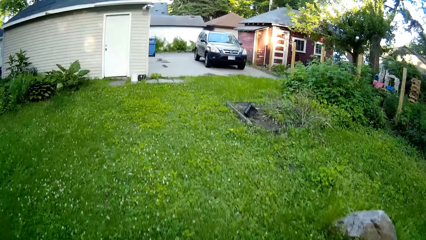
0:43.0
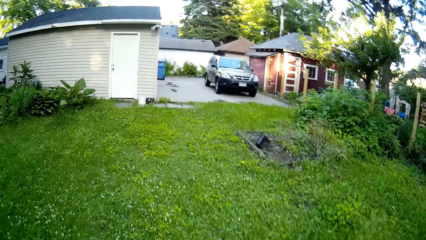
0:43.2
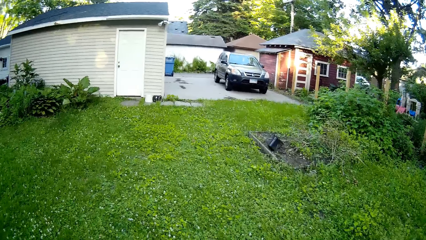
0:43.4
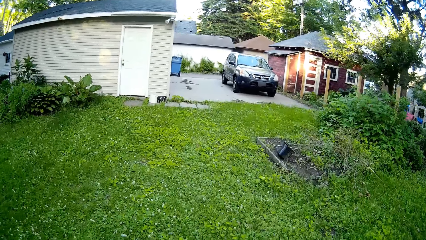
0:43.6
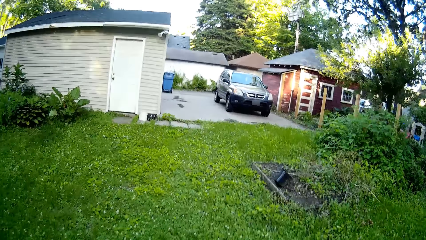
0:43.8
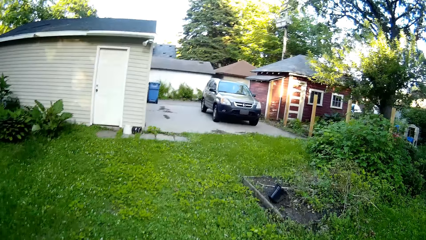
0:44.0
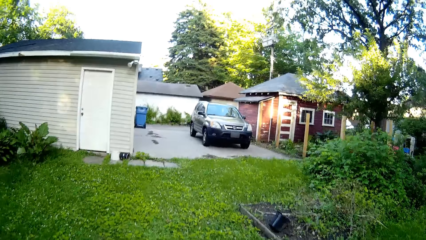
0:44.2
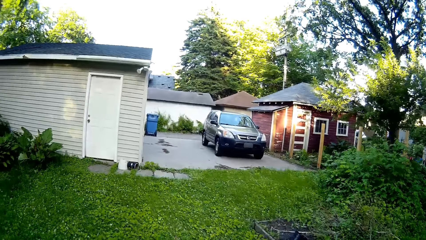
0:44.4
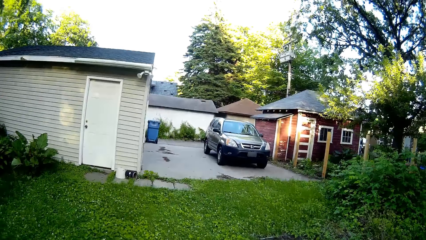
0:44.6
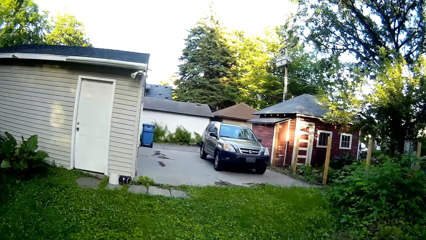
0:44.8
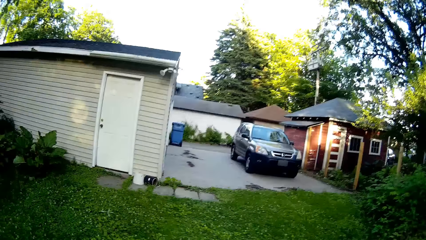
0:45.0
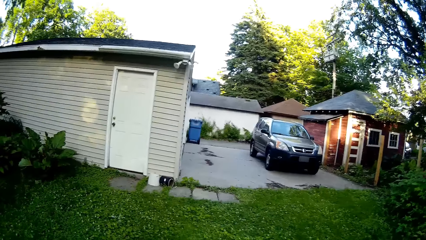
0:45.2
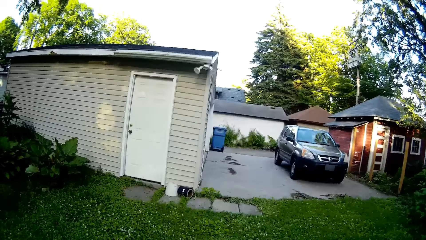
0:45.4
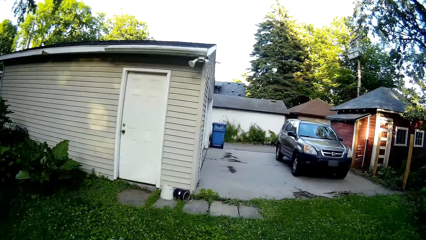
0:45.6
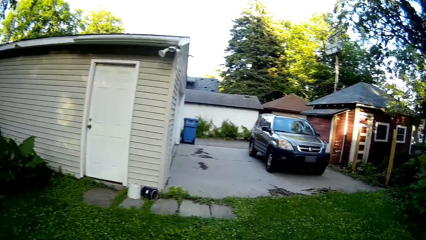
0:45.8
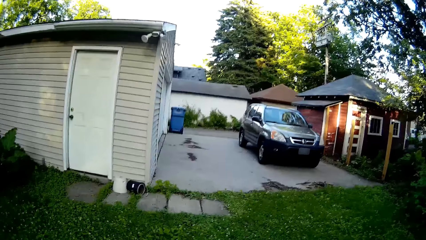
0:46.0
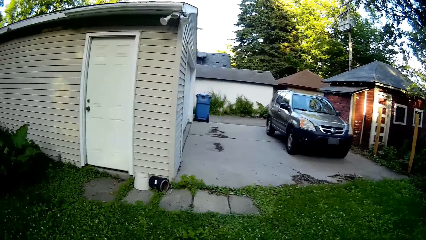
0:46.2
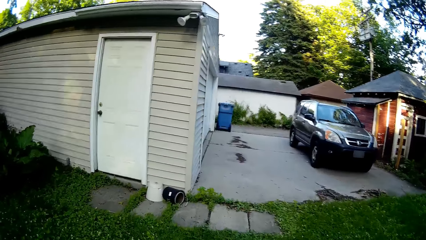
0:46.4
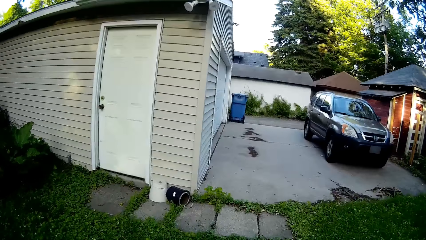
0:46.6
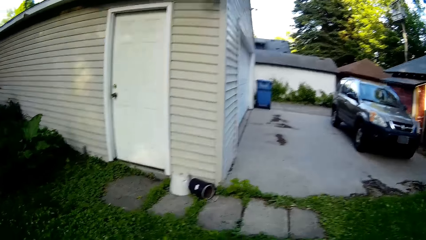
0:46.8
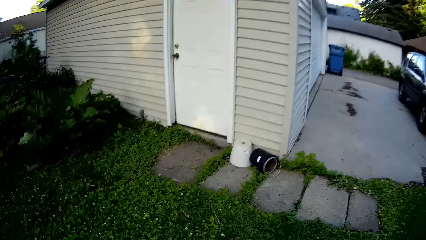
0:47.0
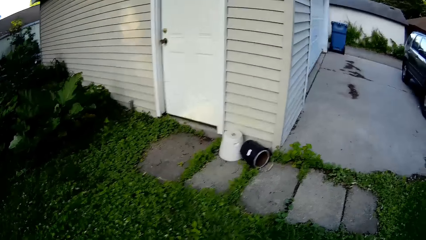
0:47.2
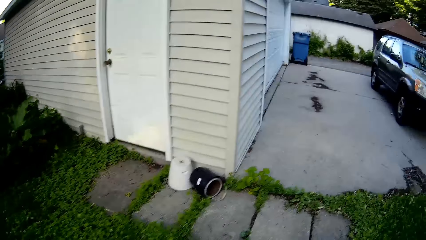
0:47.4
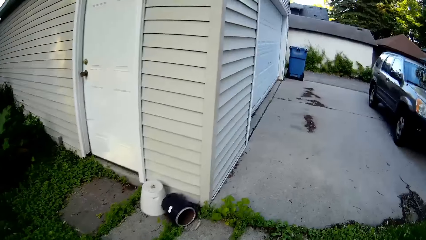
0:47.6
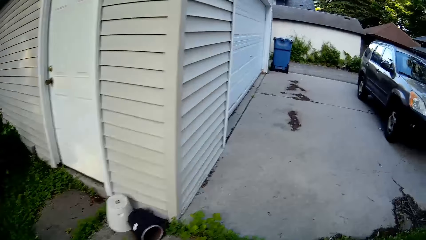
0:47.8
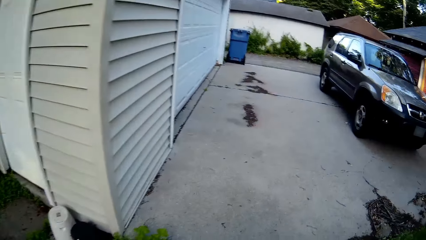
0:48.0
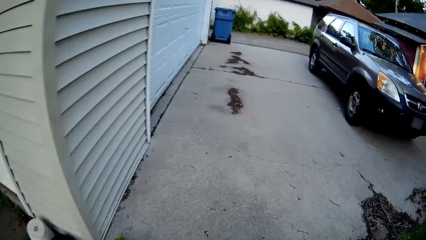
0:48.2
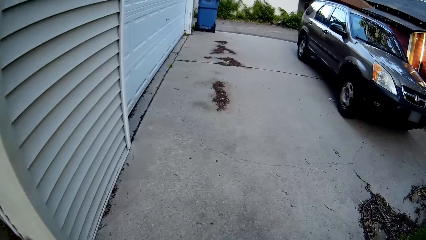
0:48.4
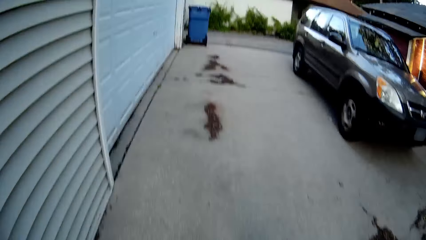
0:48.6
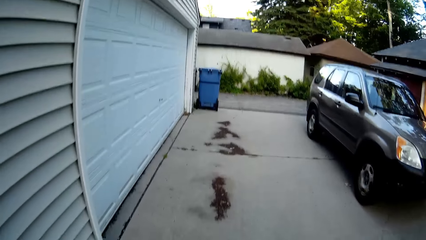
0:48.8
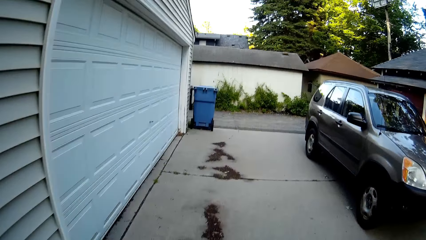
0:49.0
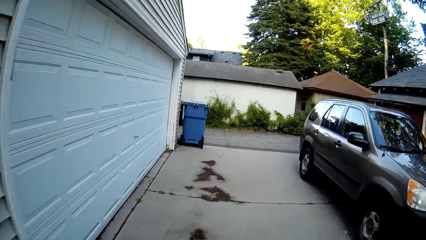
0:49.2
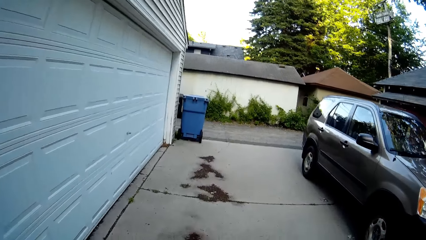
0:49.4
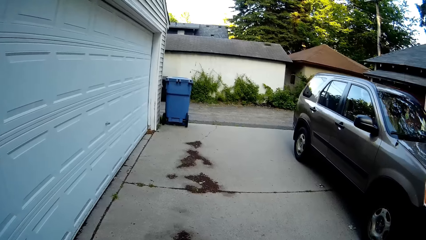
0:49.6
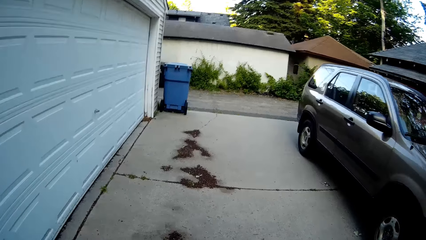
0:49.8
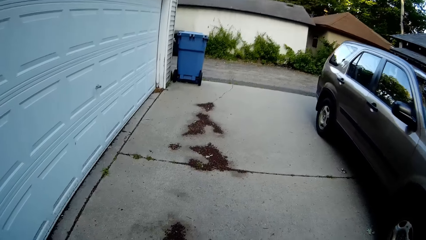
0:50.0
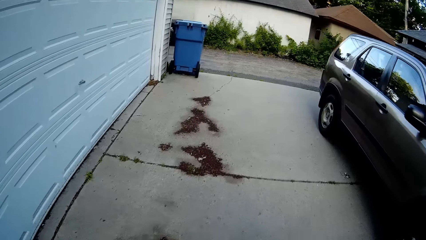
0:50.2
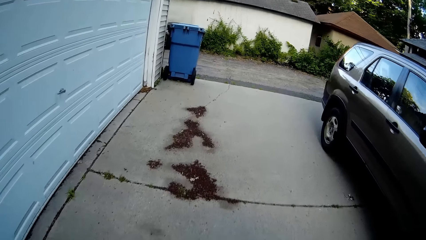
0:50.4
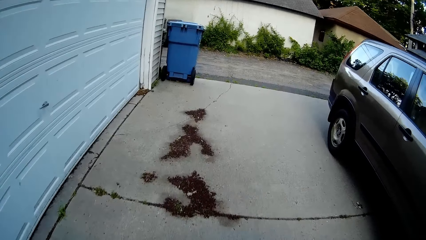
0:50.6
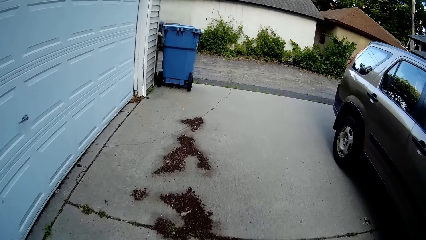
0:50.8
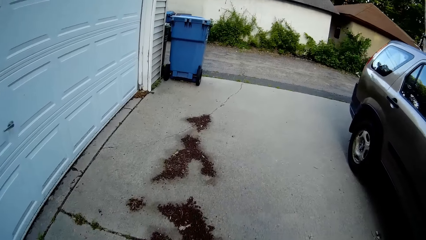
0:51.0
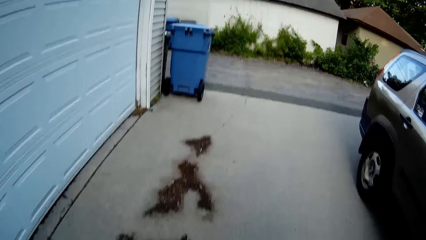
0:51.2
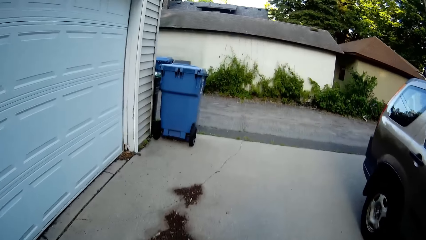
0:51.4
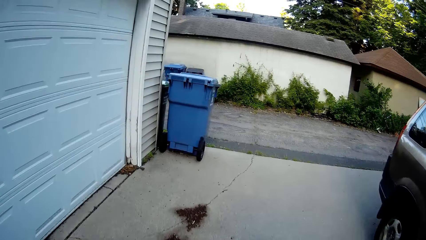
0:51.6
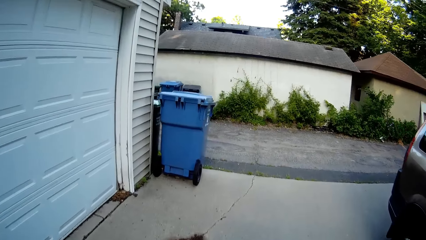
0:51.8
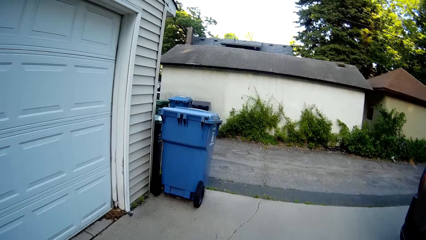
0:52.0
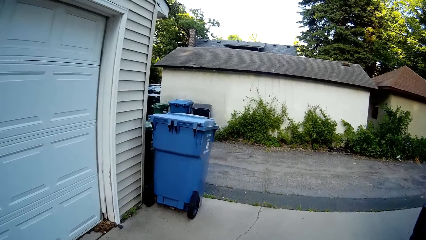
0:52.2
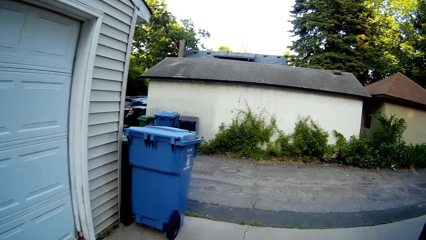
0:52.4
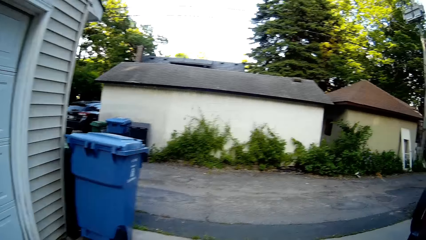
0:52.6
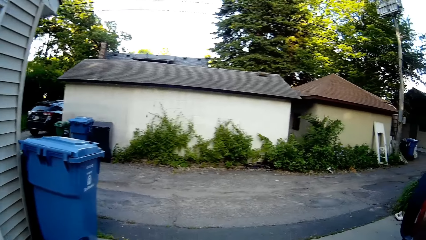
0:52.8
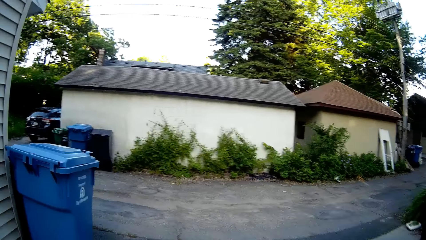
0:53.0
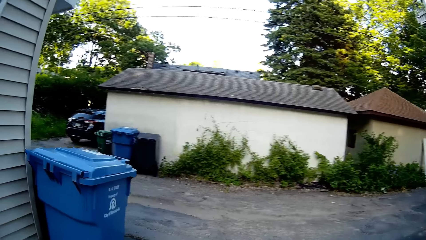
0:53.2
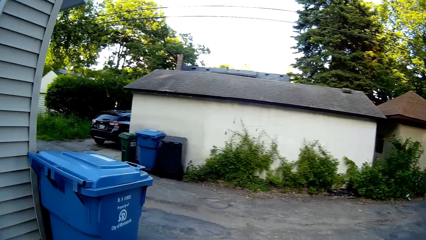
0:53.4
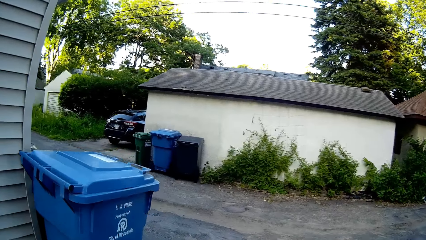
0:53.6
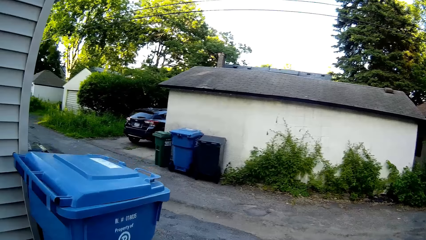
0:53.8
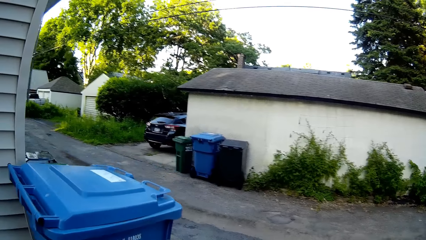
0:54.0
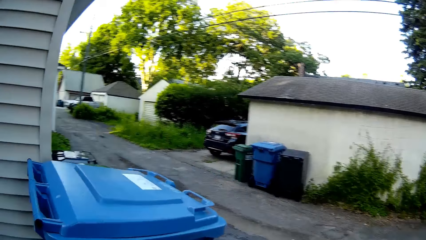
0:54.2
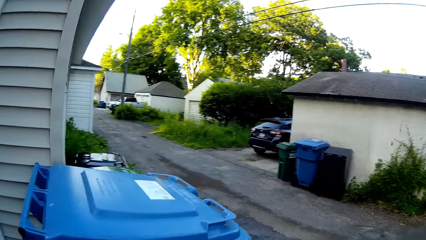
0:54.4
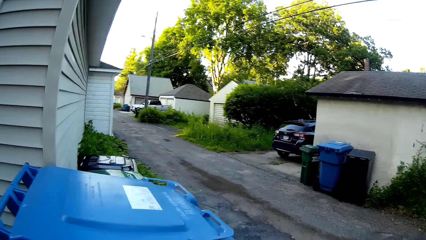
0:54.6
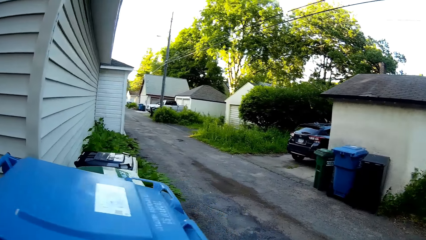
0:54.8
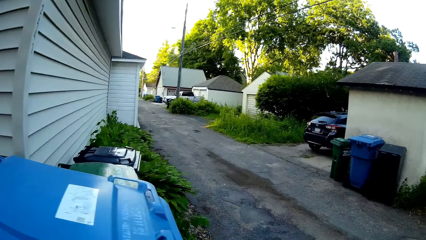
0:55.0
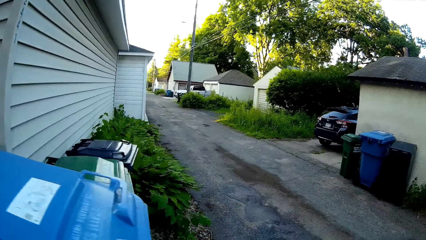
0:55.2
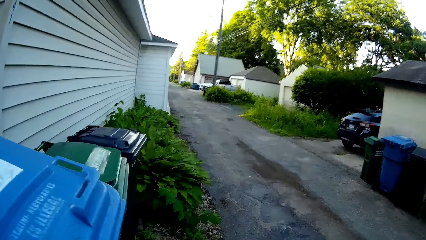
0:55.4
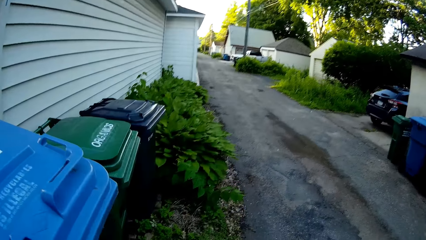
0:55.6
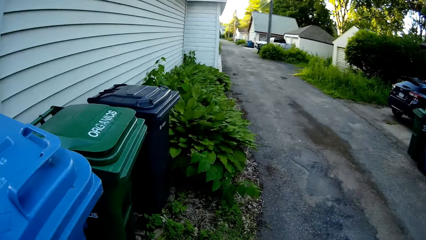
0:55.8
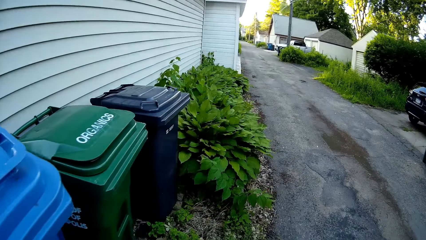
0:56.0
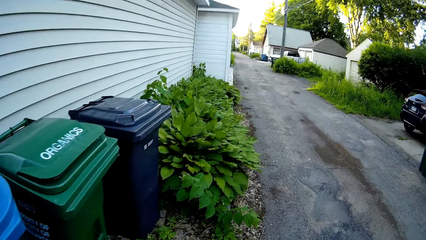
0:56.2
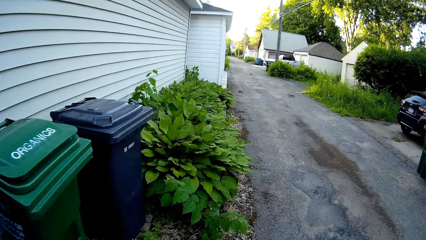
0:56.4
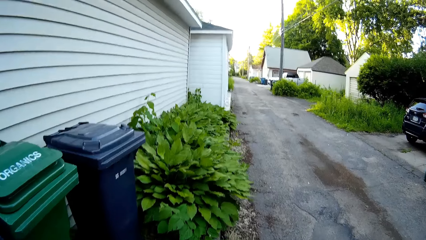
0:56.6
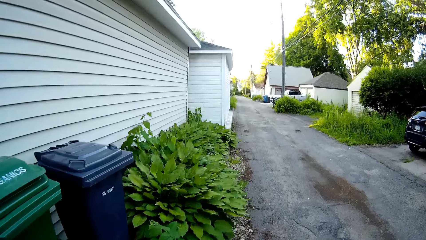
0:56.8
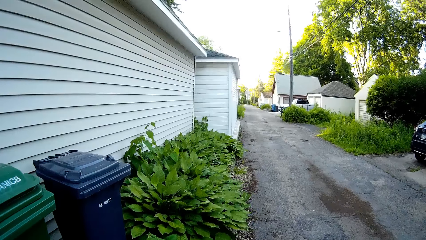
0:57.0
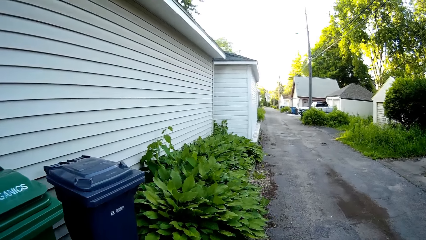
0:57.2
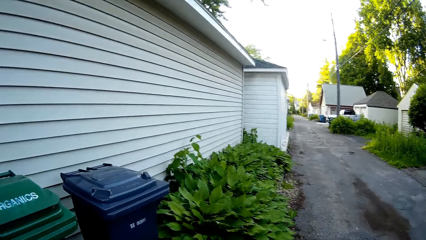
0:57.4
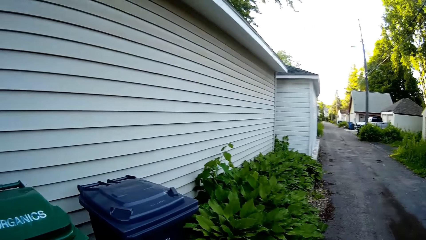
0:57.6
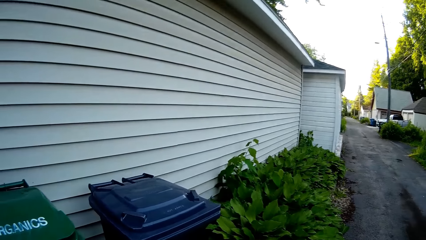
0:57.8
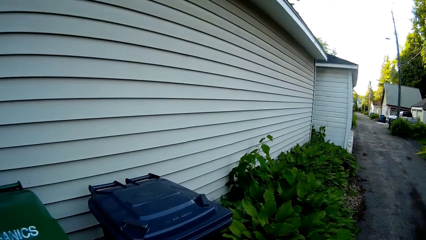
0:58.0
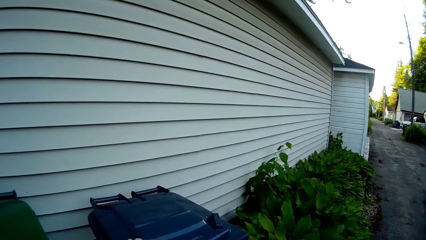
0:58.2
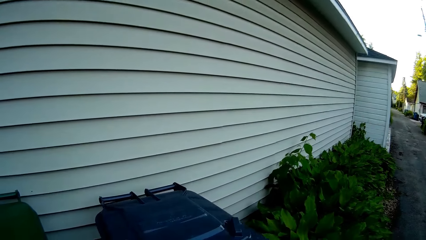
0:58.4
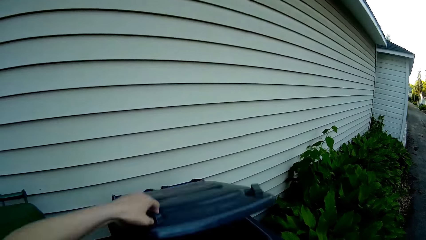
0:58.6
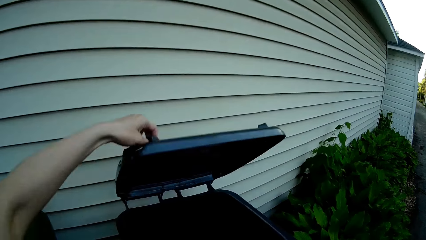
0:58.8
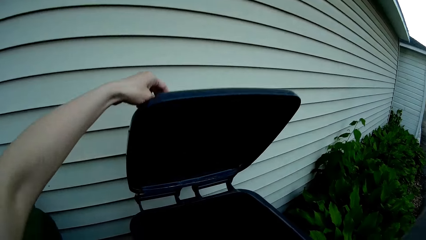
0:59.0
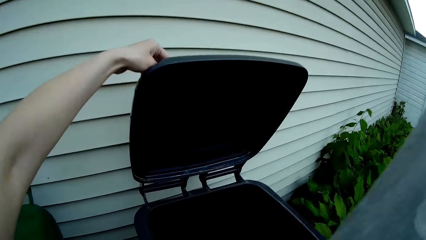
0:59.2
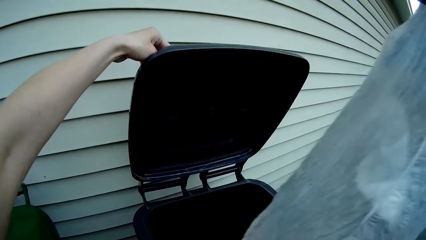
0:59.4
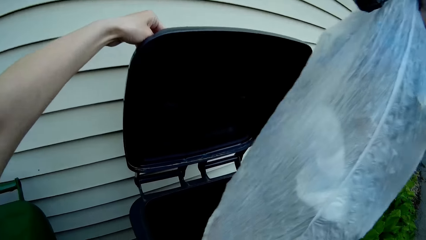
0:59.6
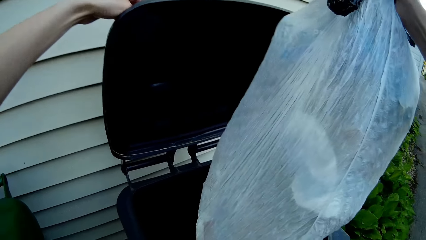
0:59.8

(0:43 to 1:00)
The camera wearer walks on the pavement. He opens a trash can outside with his left hand.
